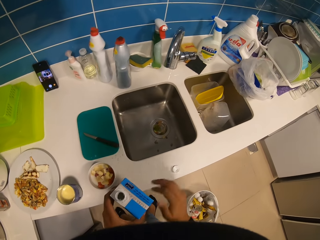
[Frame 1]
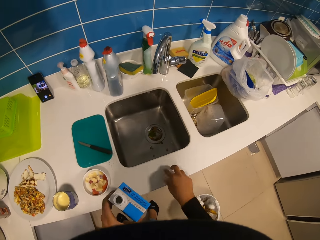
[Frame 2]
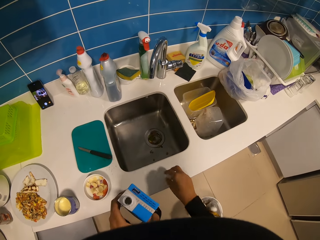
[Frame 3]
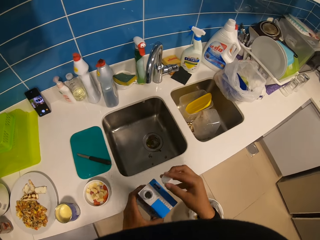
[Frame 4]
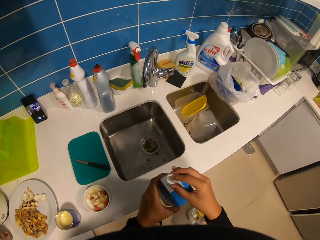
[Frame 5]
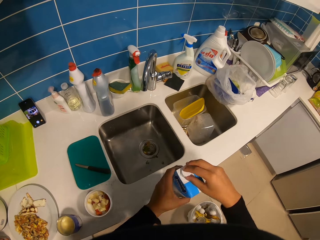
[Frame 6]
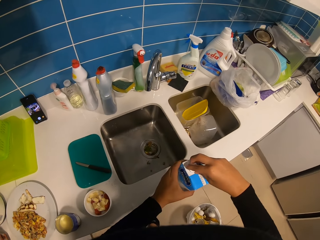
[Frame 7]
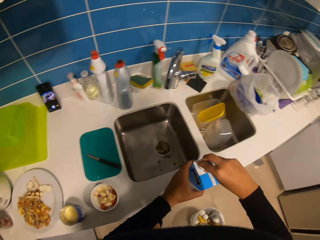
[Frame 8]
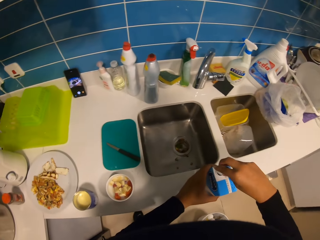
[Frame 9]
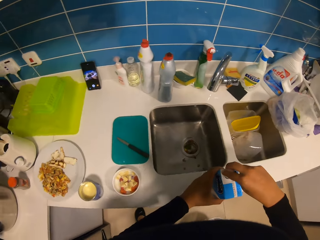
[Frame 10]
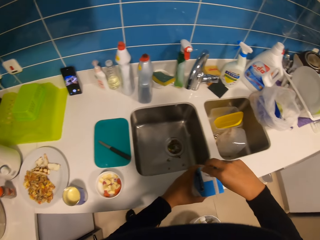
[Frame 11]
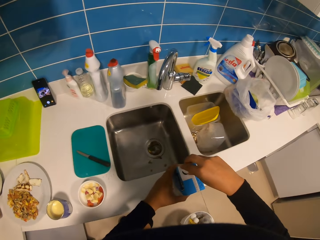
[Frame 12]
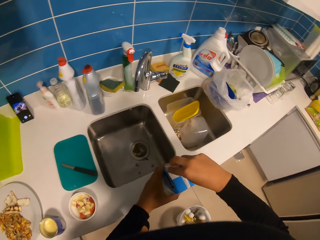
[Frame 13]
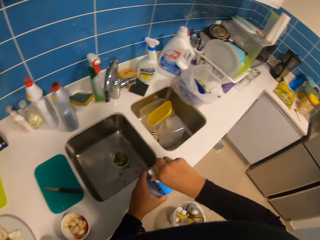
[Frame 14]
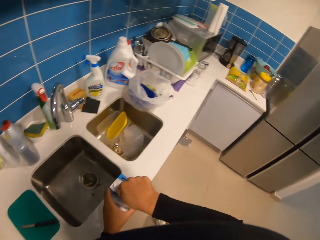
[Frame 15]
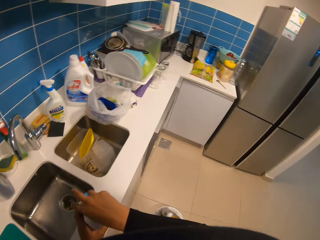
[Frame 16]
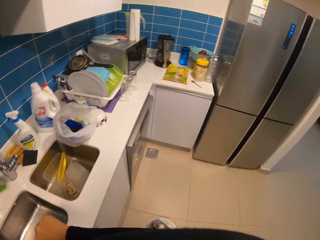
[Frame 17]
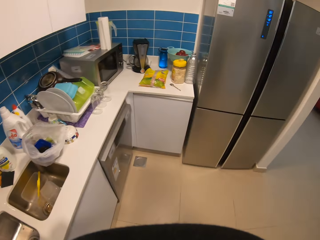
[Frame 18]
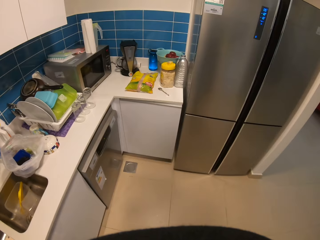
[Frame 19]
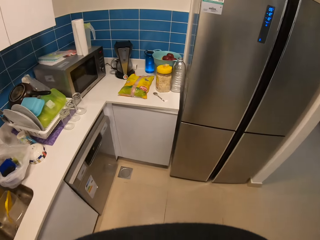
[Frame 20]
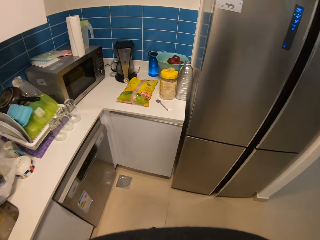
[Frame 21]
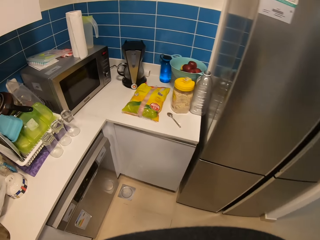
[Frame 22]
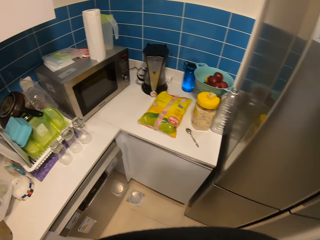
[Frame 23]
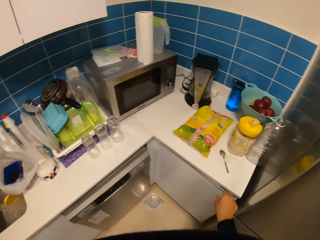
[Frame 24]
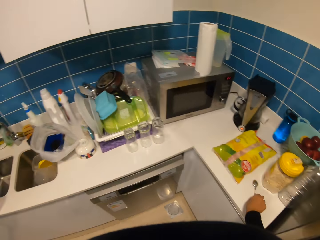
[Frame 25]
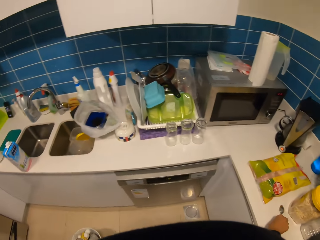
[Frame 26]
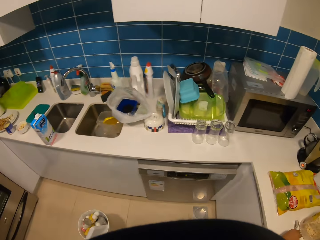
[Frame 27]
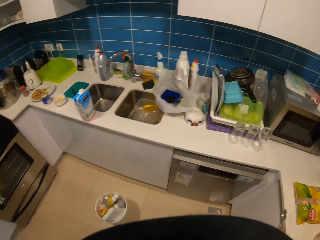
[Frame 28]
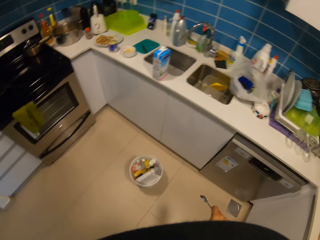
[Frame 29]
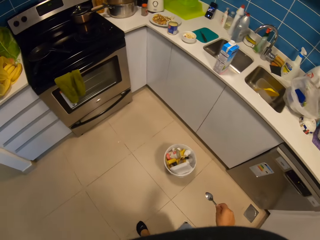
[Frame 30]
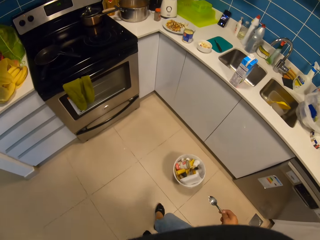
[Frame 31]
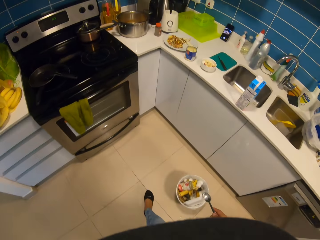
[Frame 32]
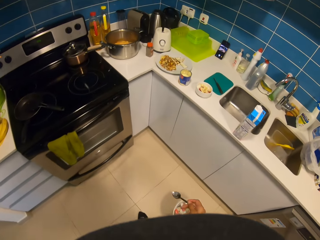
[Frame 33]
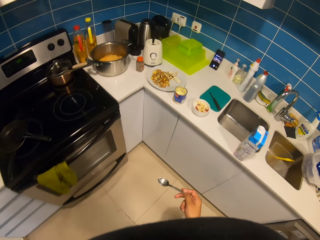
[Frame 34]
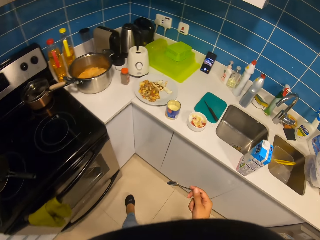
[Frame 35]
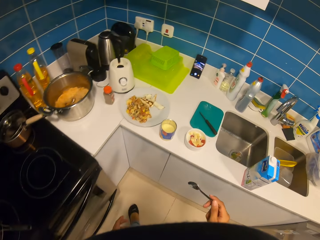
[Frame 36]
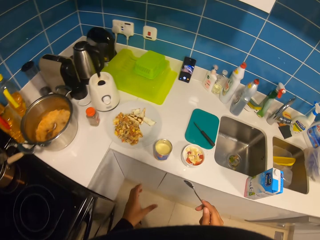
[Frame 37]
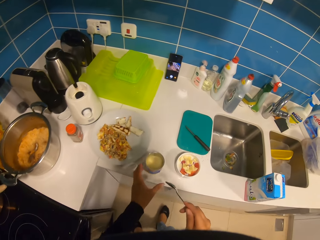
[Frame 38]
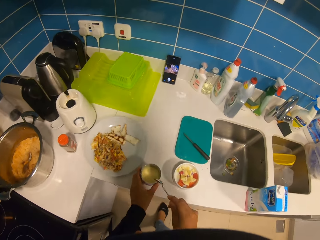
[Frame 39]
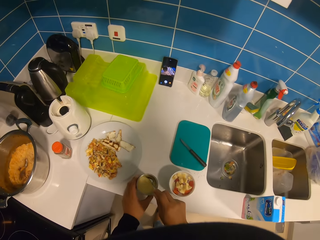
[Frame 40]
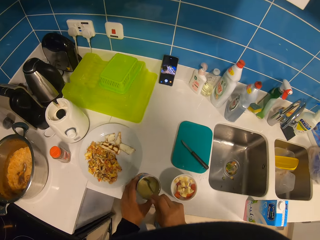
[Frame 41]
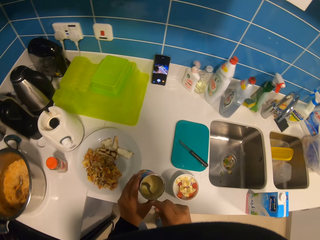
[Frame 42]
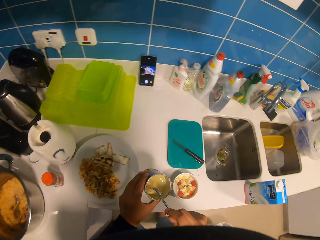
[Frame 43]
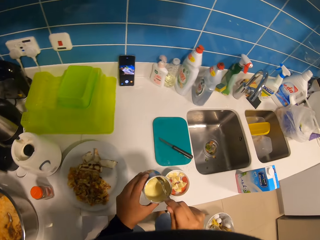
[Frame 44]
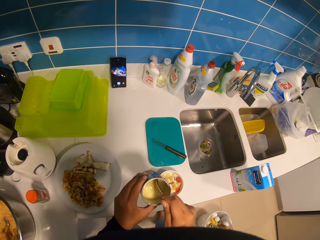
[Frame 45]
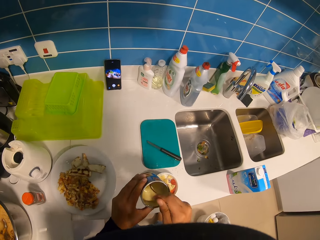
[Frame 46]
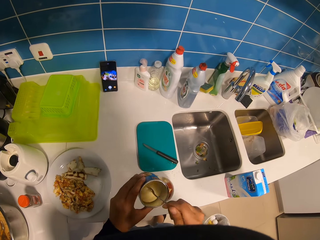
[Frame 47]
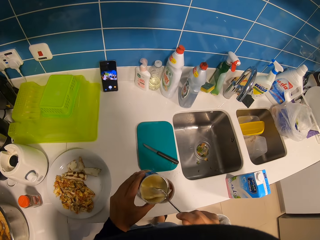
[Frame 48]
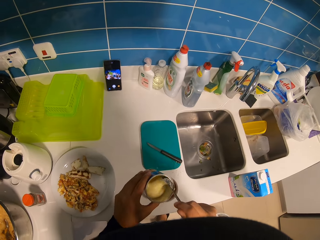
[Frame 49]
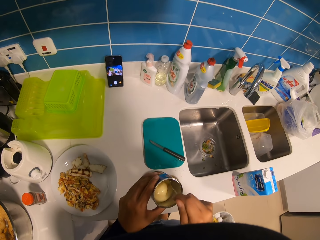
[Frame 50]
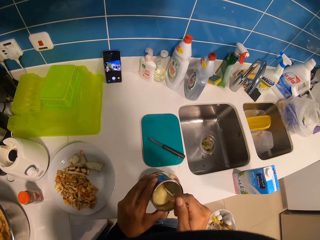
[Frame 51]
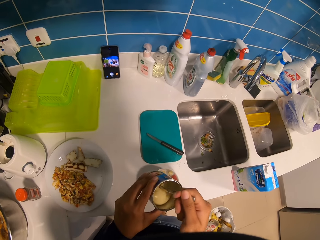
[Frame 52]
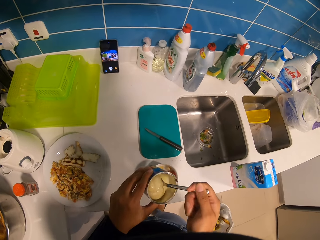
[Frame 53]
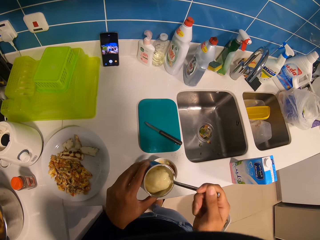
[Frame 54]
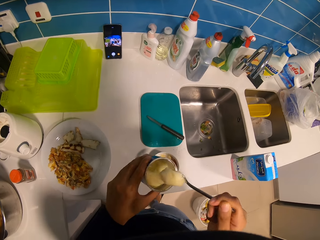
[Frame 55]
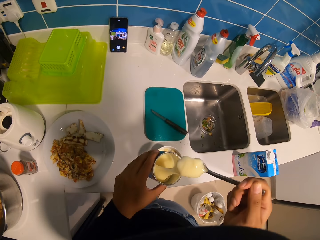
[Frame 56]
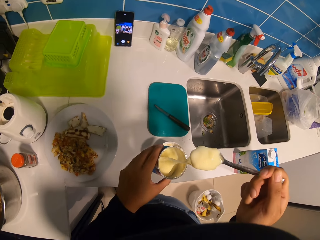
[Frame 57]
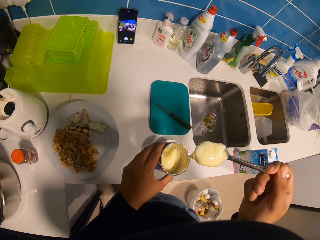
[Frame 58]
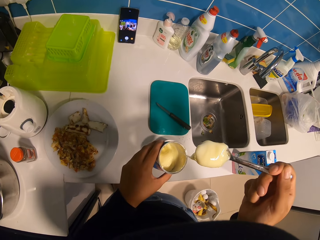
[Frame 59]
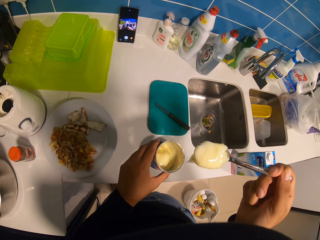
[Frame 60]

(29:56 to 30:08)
The camera wearer picks the container lid. They close the packet of milk. They pick a coffee spoon on the countertop. They pick a container. They scoop cheese on the spoon.

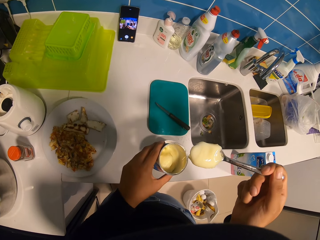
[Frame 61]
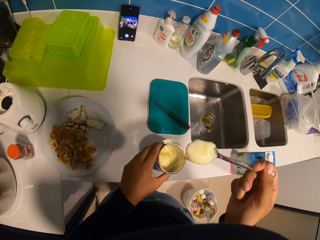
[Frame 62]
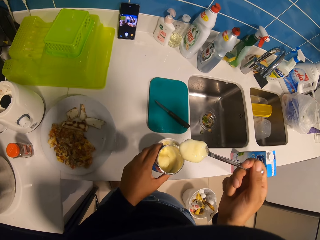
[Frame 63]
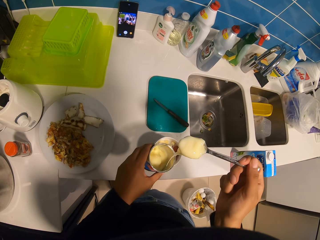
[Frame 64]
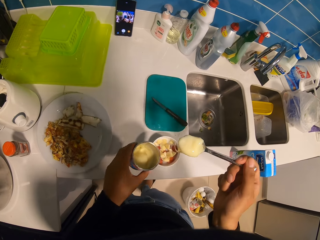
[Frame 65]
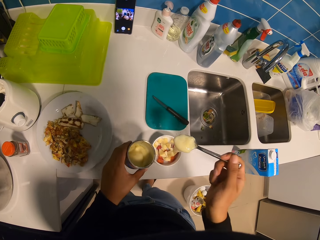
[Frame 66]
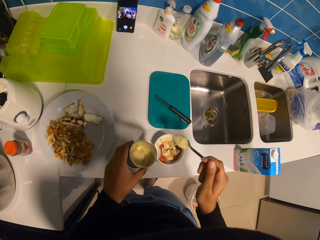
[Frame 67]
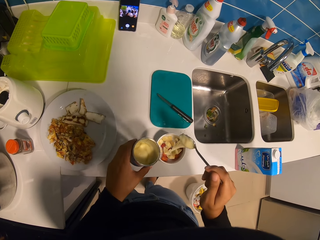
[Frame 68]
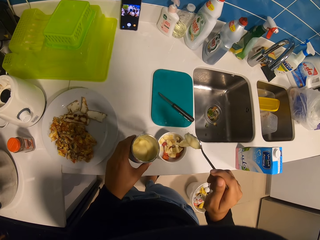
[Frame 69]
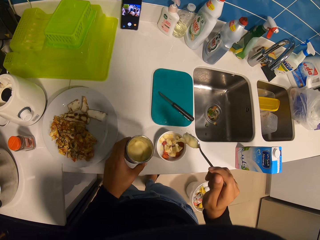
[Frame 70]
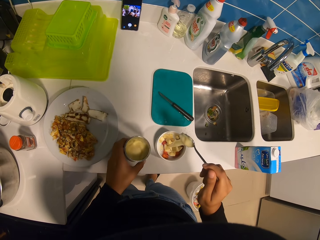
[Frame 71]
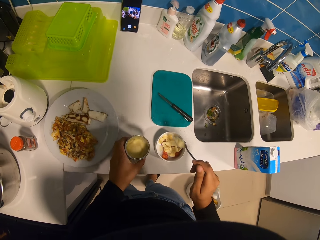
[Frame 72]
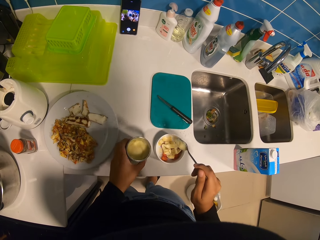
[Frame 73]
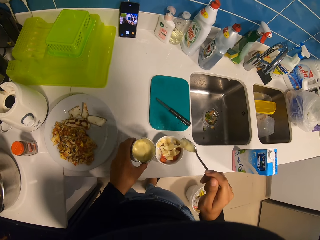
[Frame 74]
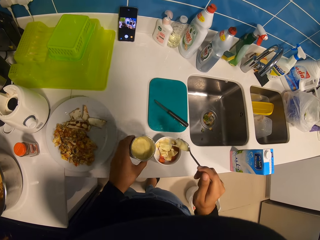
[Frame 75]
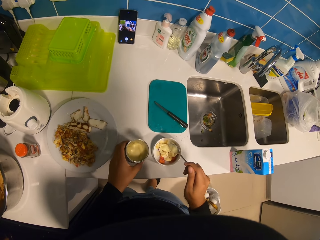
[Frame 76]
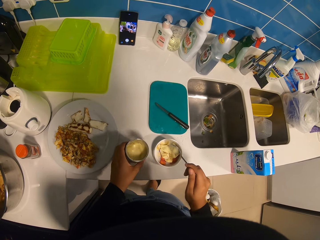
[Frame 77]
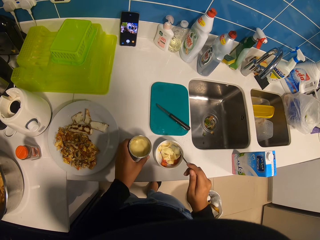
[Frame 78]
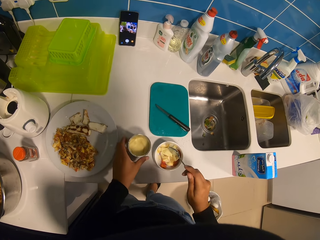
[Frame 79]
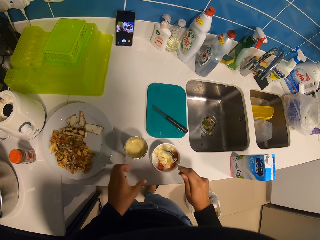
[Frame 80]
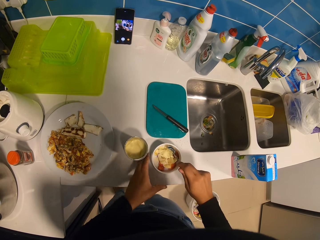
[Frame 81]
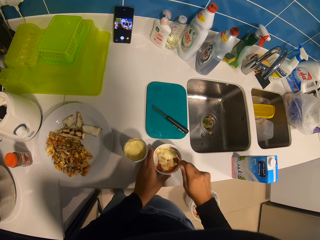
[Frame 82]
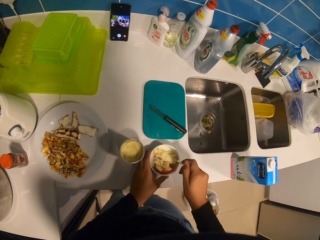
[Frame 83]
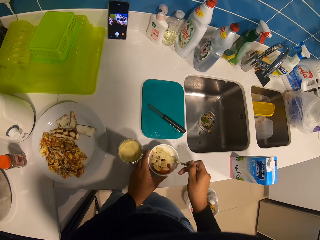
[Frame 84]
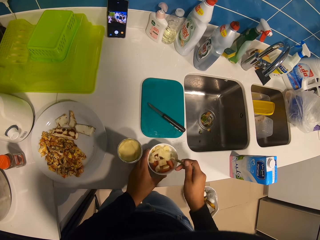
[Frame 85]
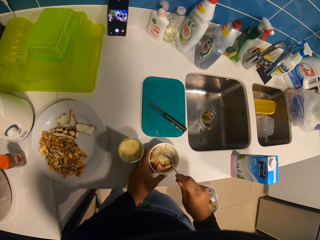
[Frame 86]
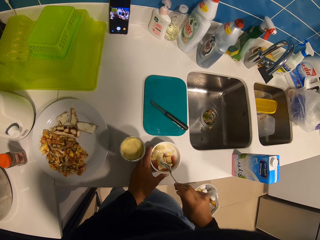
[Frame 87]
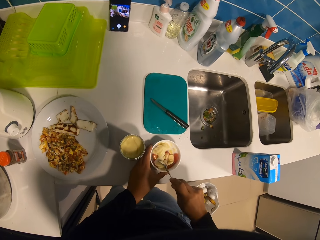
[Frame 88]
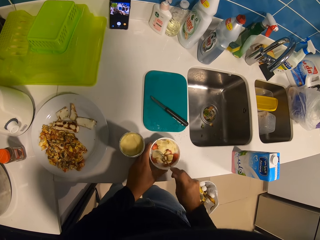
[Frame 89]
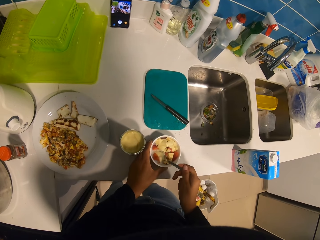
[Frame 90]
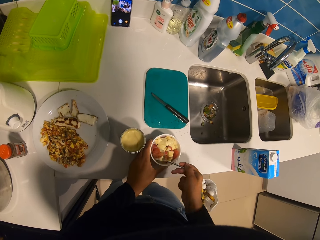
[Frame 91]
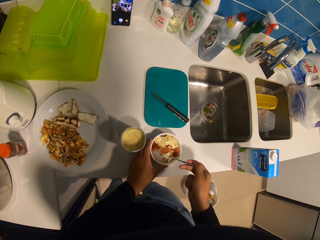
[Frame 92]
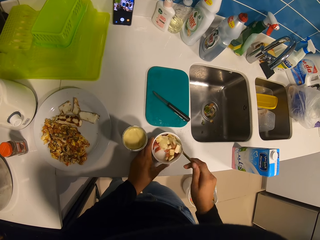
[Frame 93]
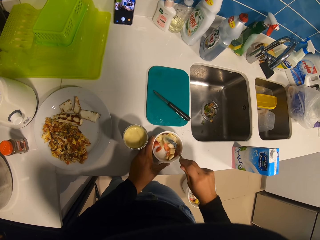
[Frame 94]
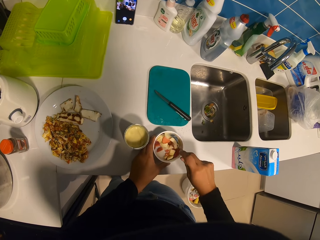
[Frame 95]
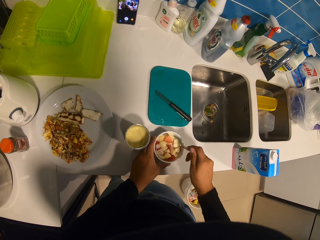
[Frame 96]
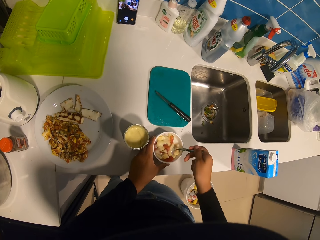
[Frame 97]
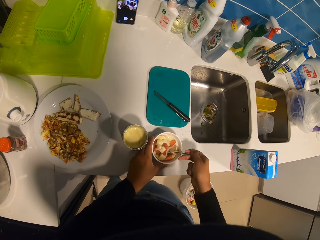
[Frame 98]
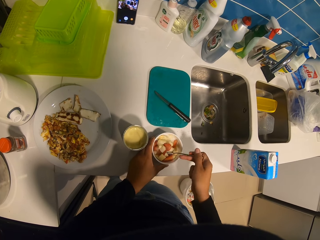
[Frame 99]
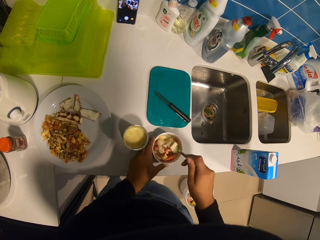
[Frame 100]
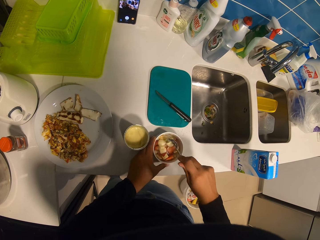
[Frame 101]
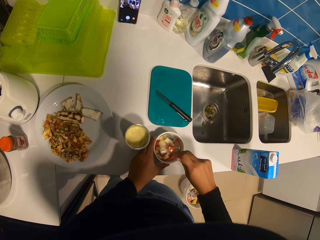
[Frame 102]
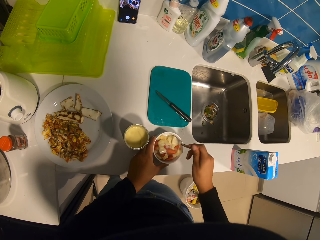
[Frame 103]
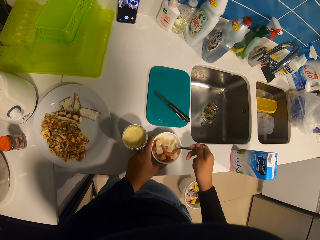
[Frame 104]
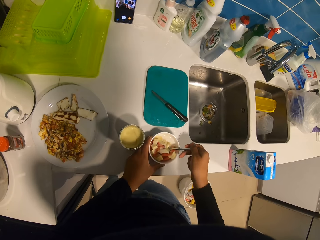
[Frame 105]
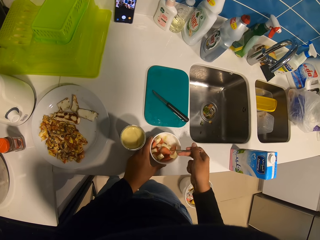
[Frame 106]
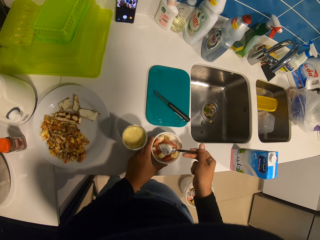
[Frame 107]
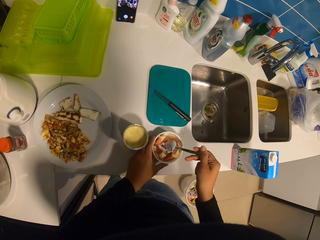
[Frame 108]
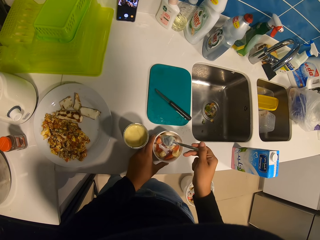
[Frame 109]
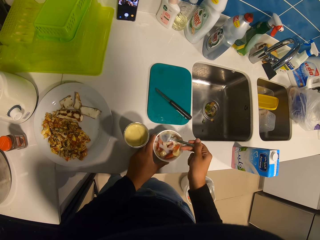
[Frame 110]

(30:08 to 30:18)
The camera wearer puts the cheese in the fruits. They drop the container. They stir in the fruits.
